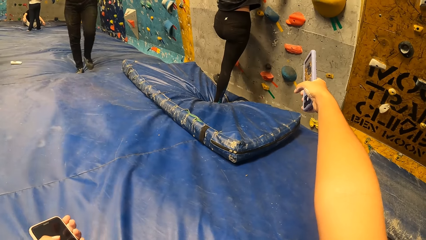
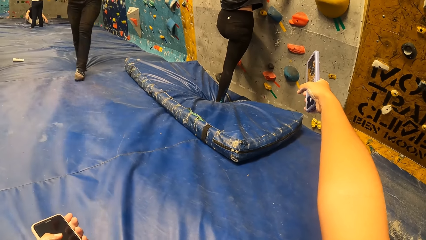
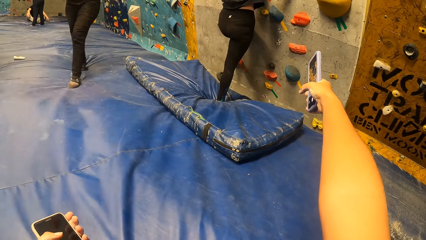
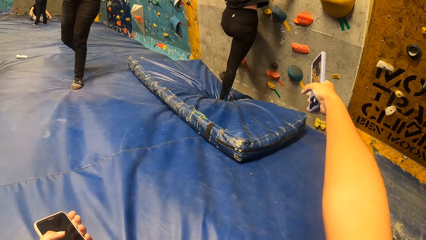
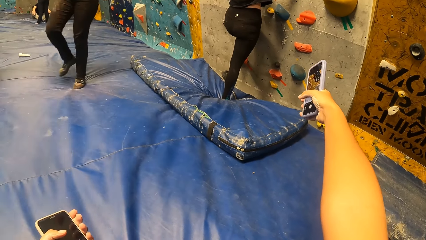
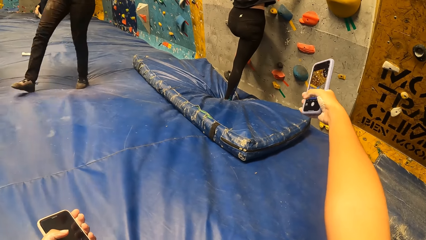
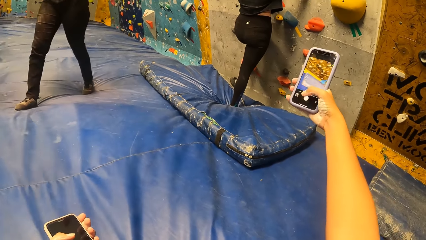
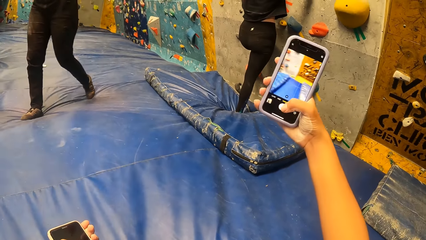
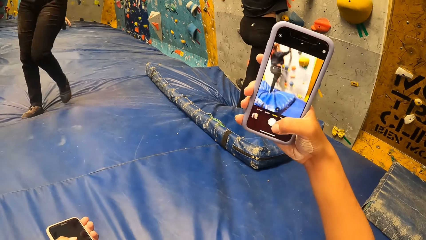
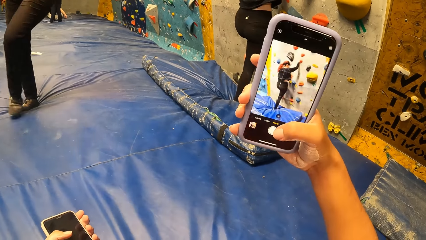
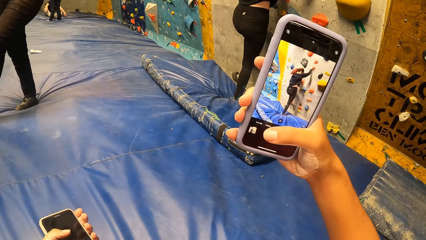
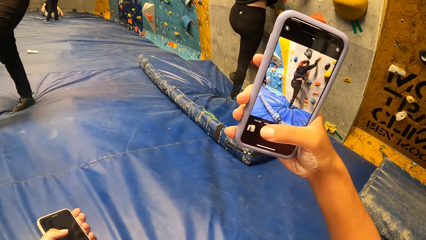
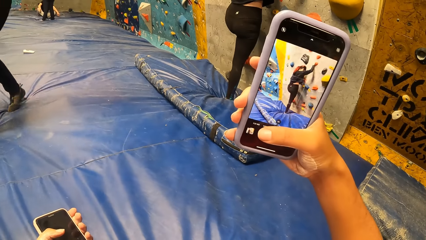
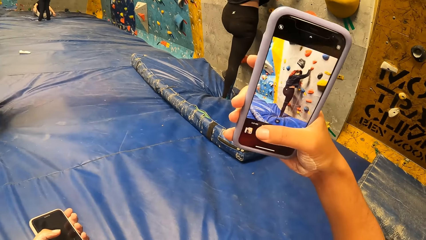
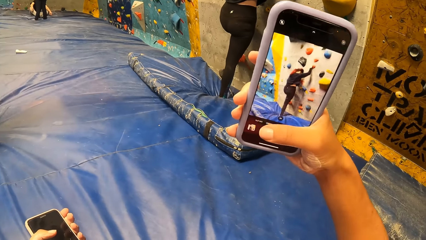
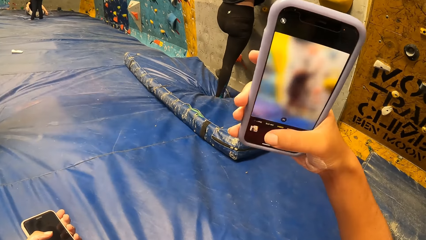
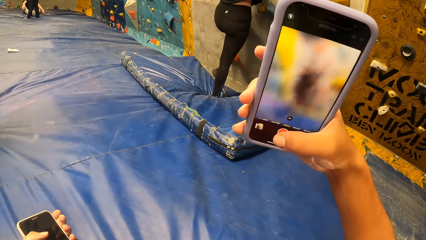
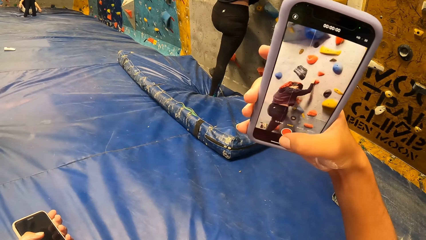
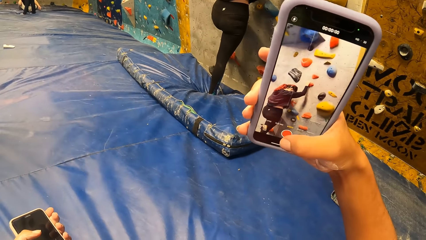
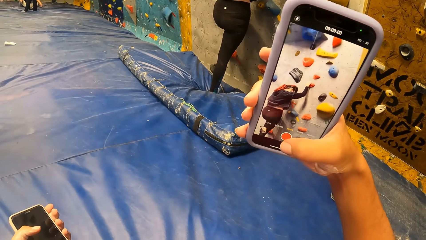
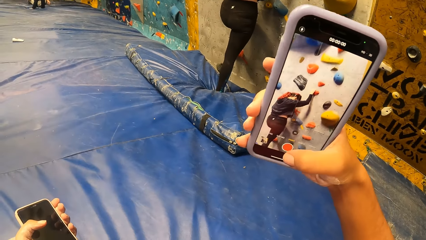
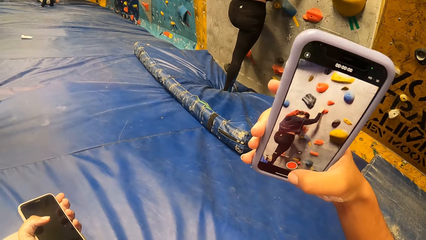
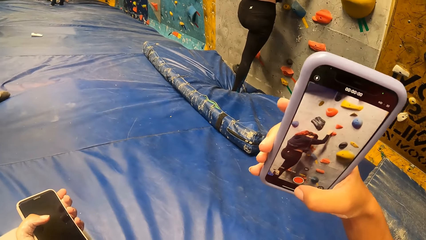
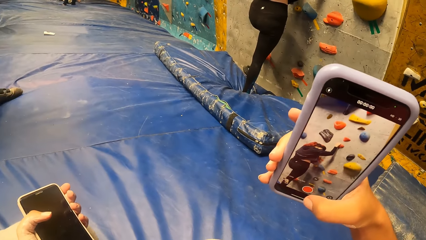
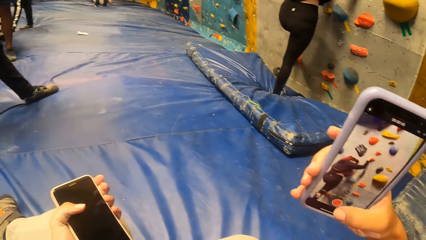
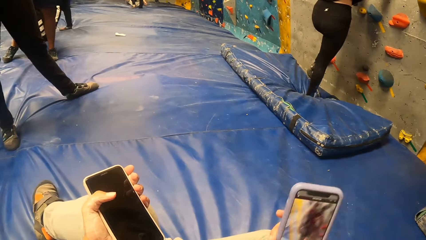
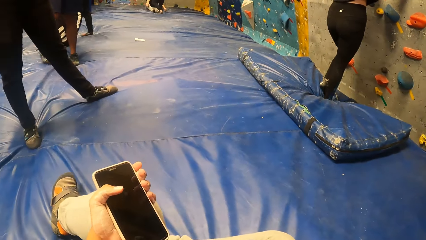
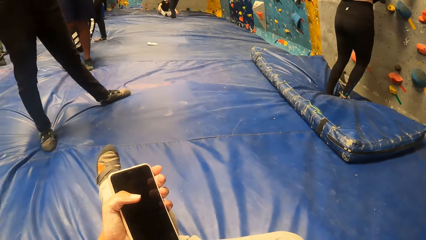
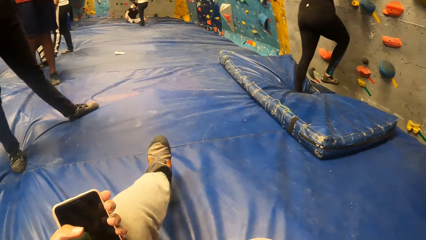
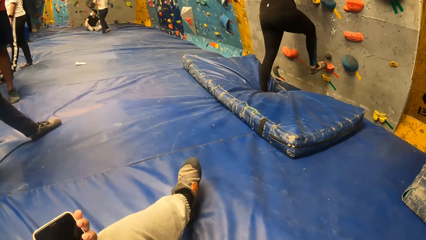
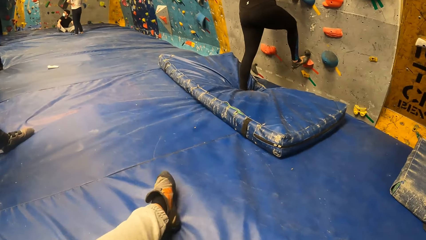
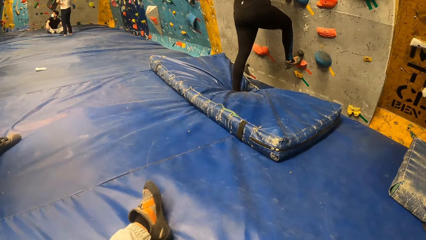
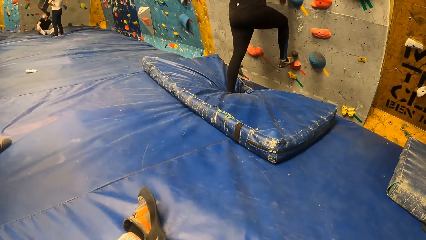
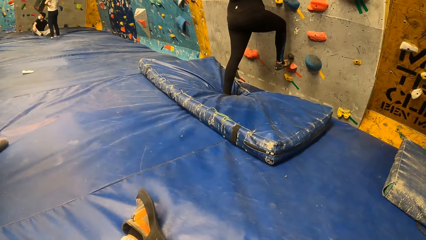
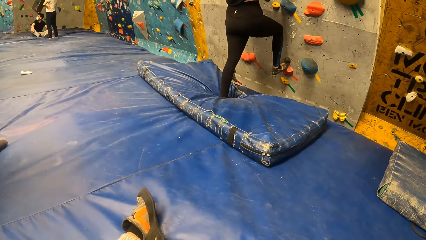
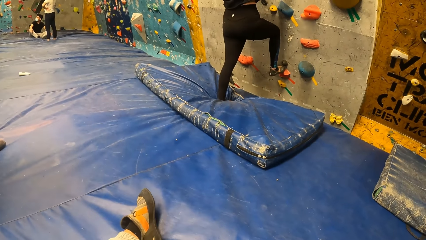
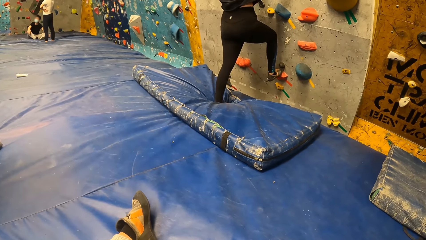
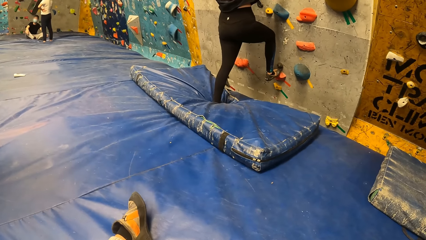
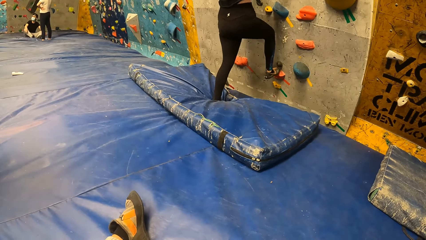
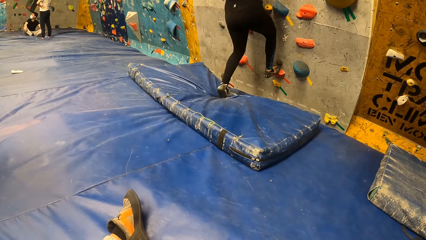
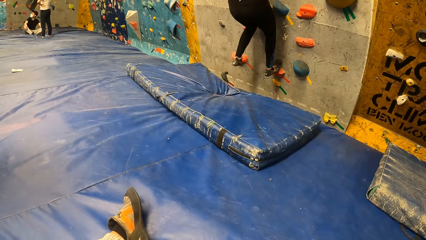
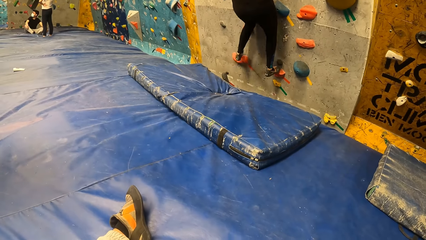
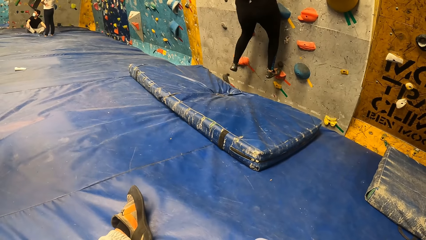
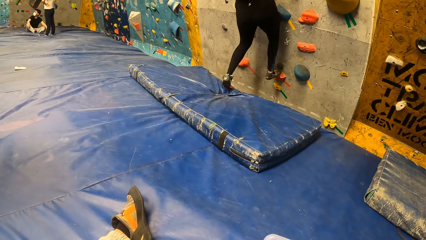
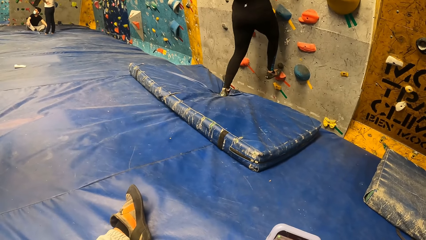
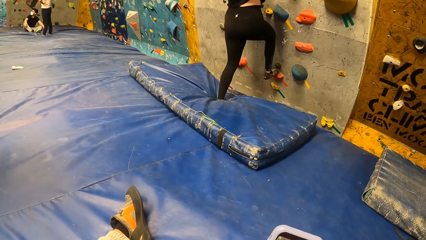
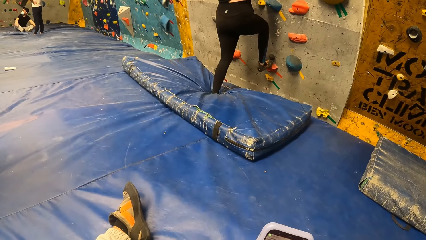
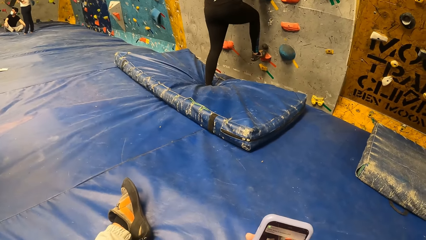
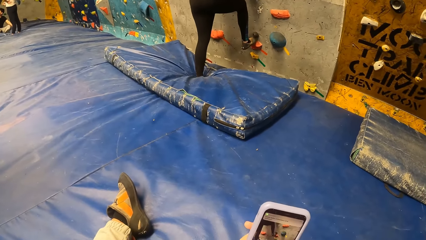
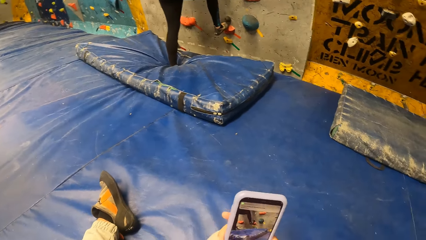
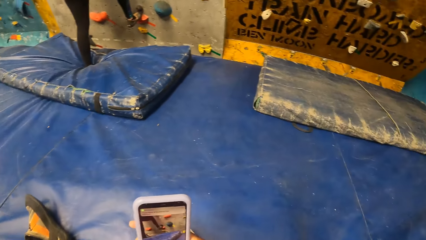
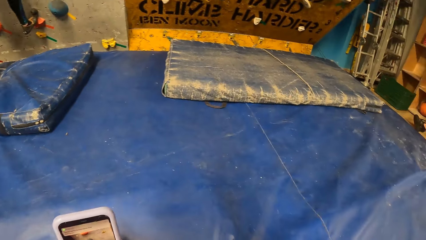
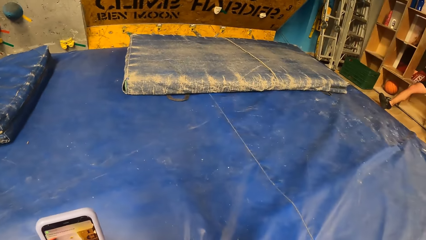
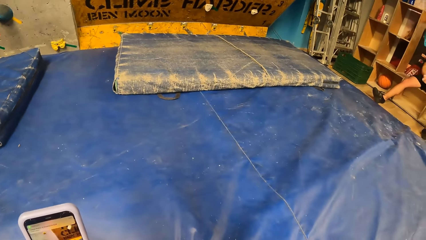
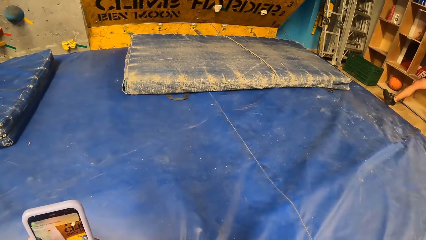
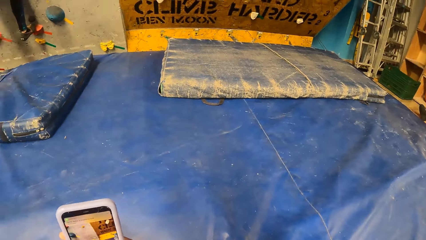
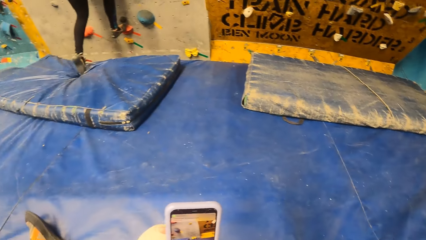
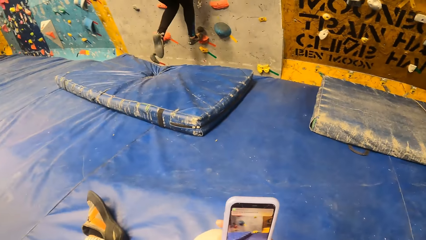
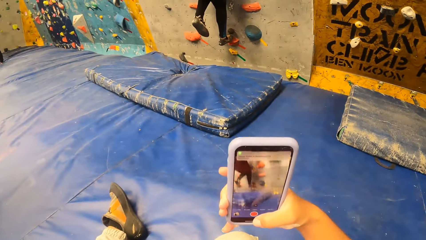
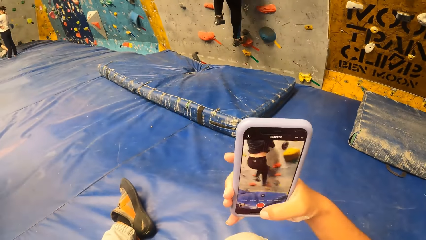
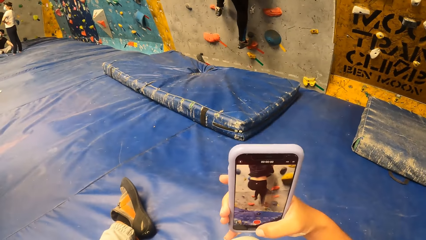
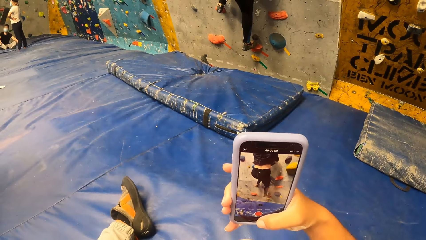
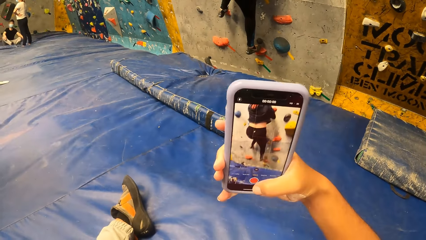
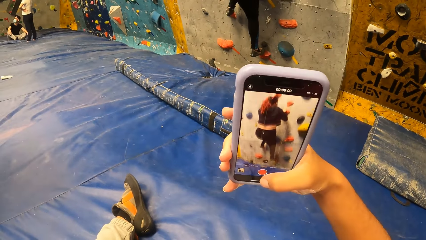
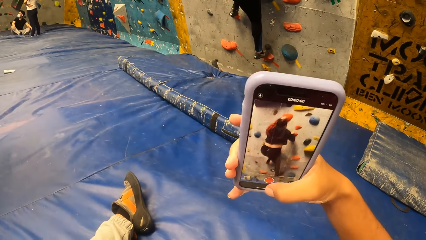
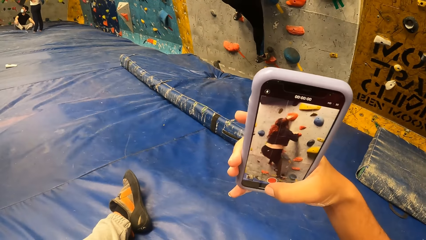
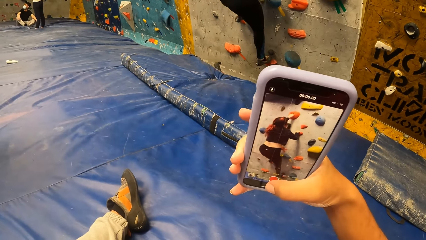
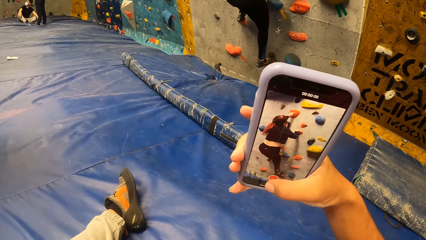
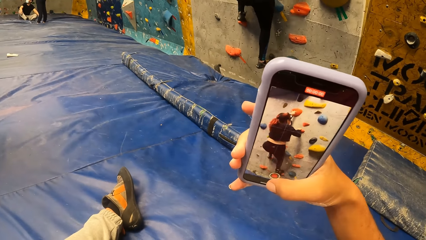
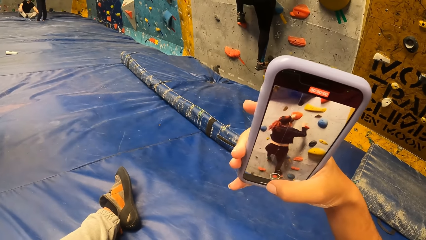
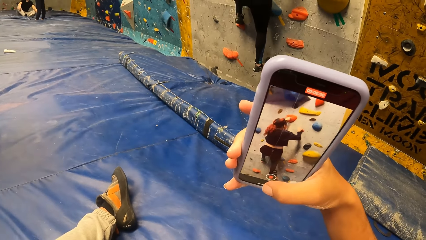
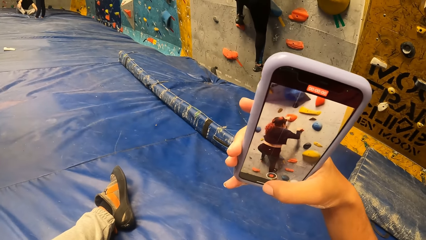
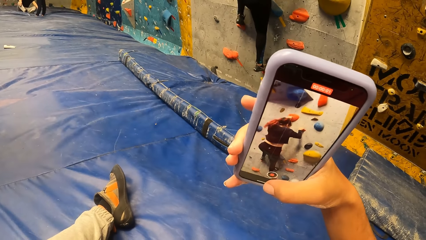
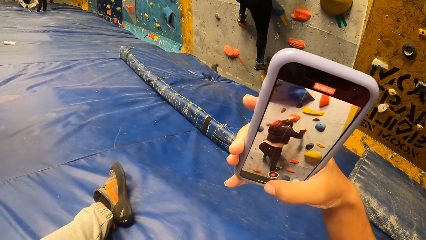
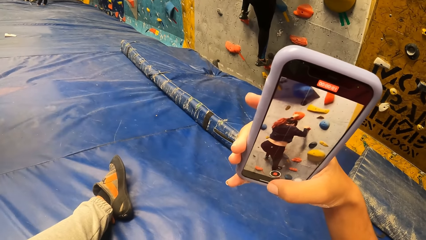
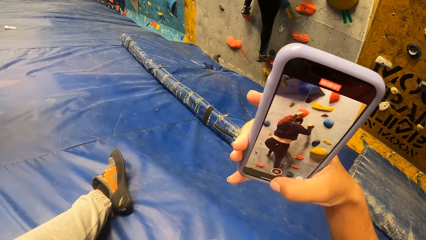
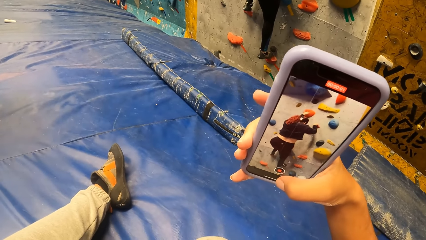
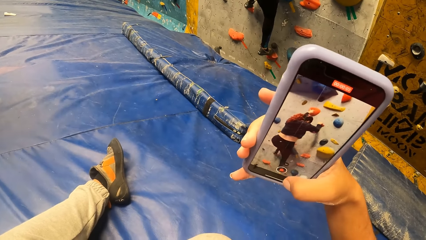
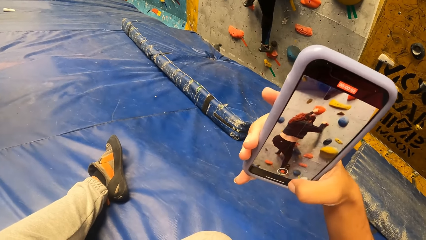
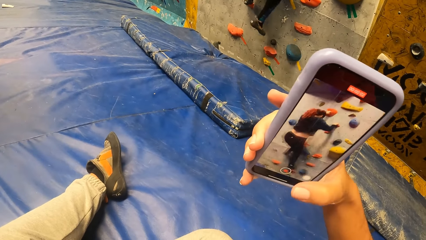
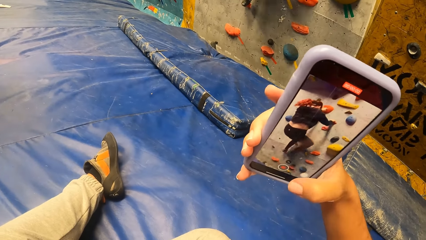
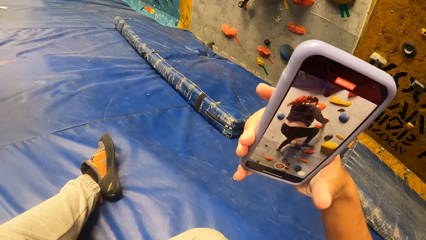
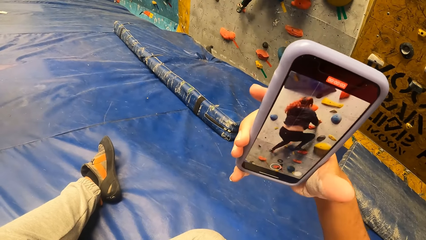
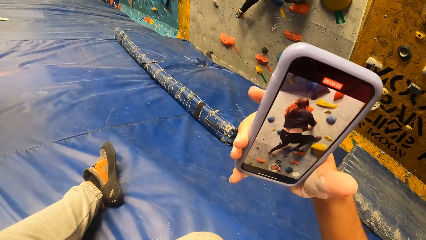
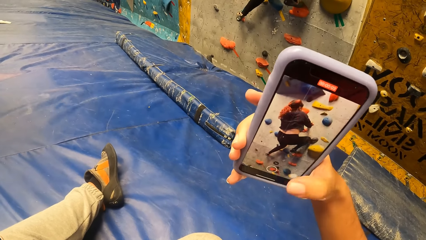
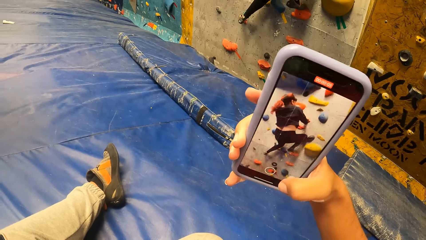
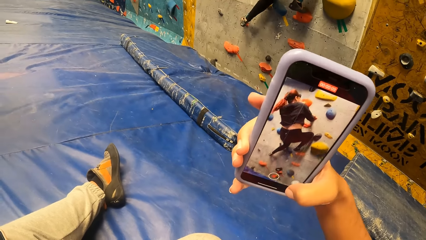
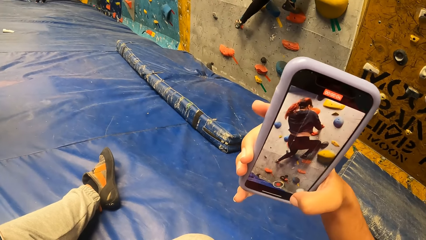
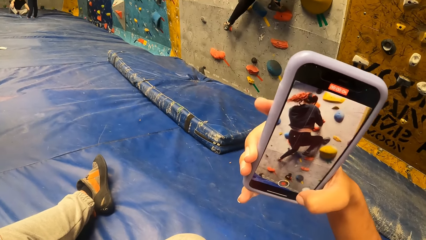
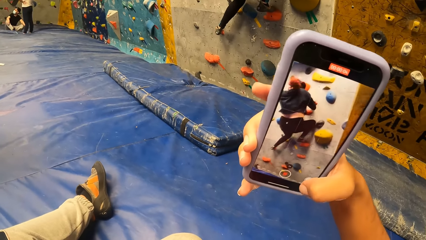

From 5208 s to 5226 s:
The camera wearer brings her right hand forward. She makes a video of the woman on the climbing wall with the phone on her right hand. She lowers her right hand. She holds a phone with the left hand. She looks at the woman. She looks around the room. She makes a video of the woman with the phone on her right hand. She takes a video of the woman on the climbing wall.
